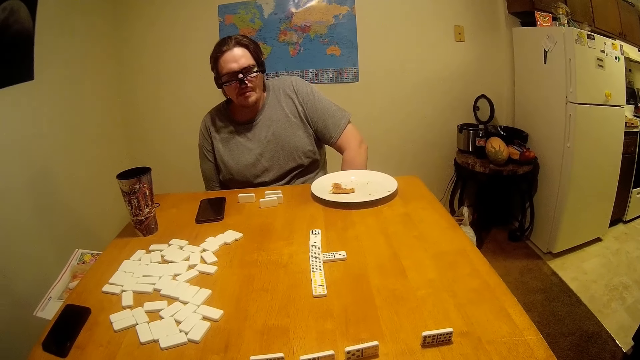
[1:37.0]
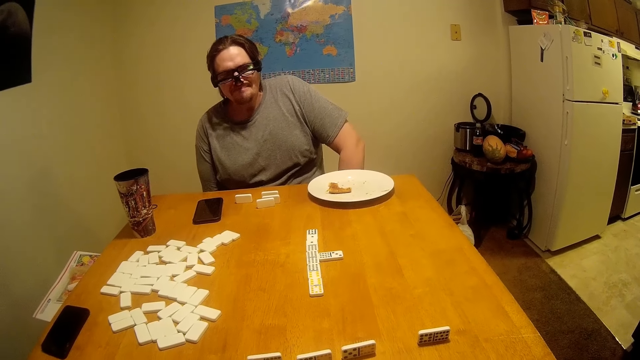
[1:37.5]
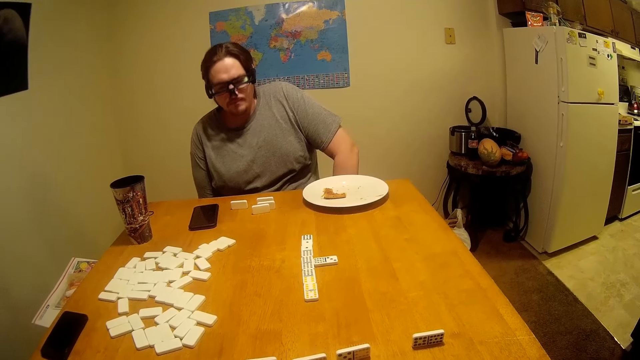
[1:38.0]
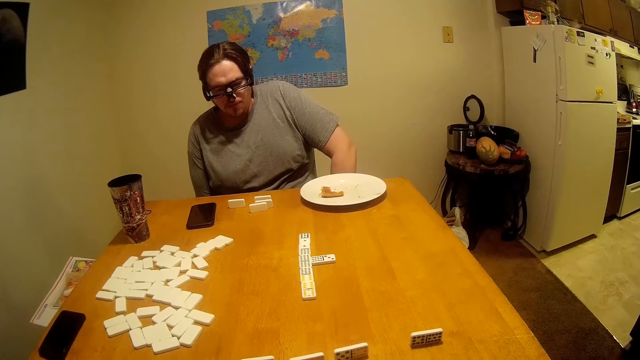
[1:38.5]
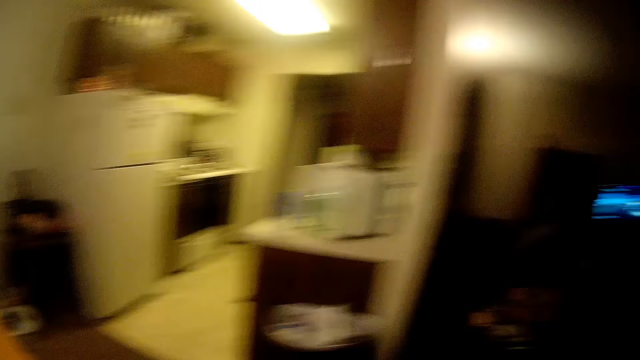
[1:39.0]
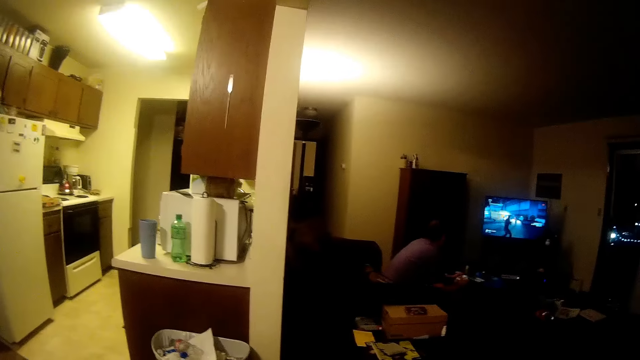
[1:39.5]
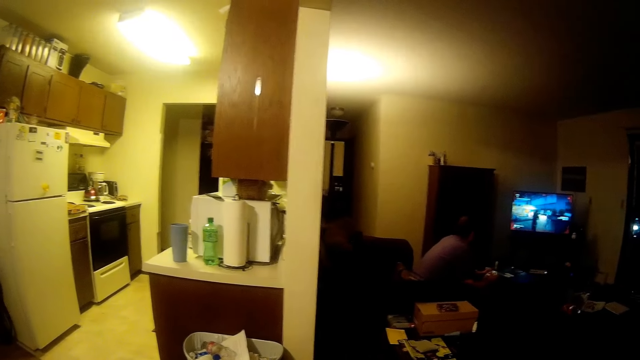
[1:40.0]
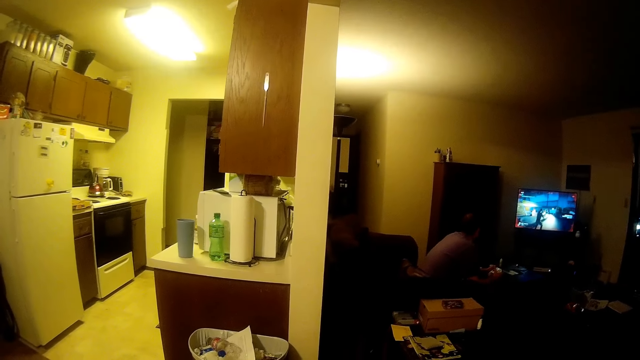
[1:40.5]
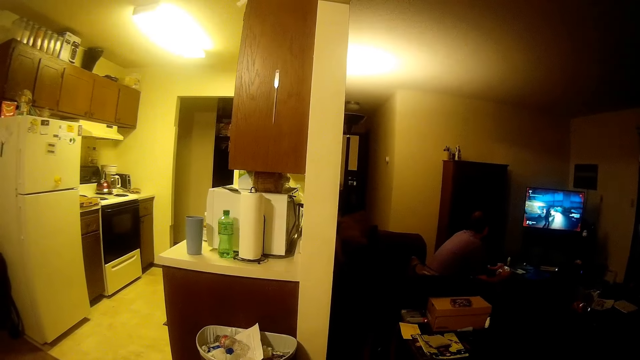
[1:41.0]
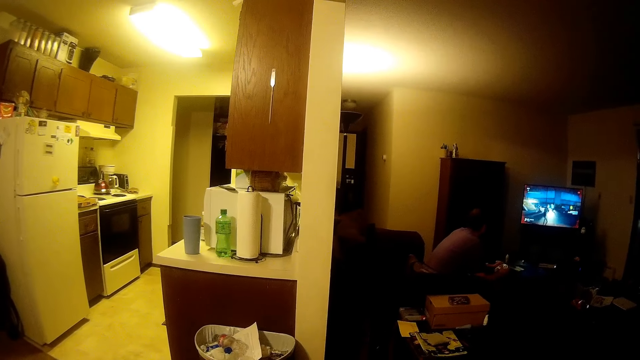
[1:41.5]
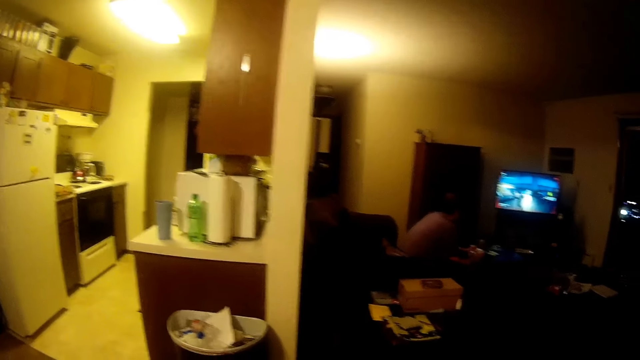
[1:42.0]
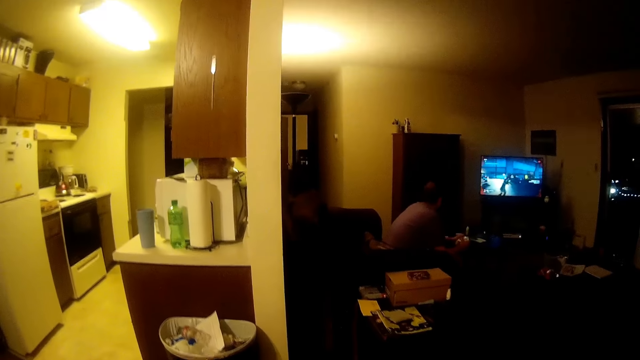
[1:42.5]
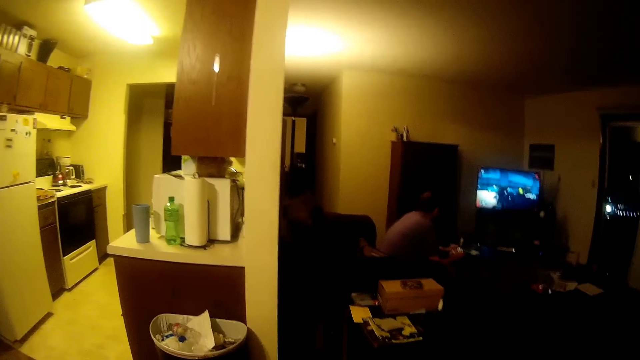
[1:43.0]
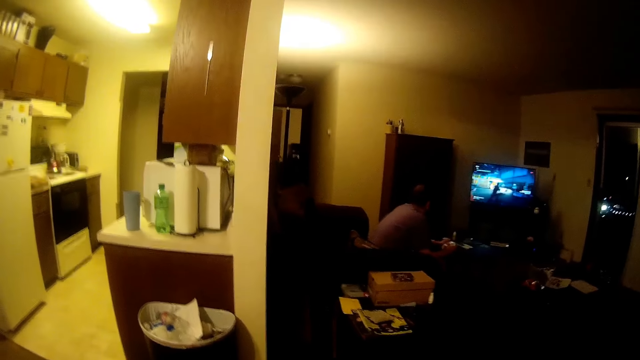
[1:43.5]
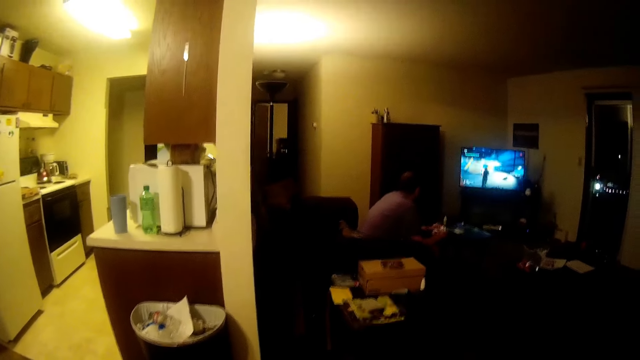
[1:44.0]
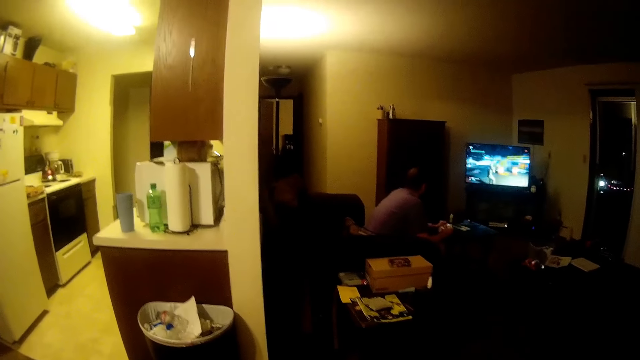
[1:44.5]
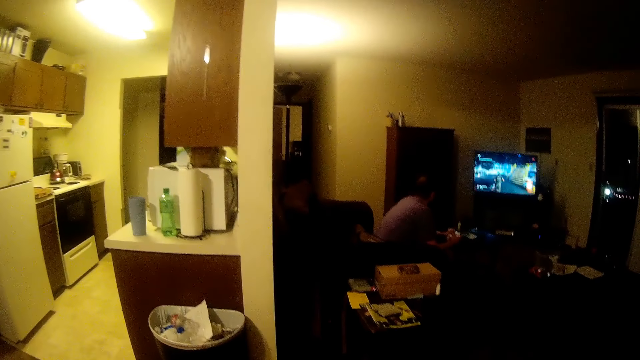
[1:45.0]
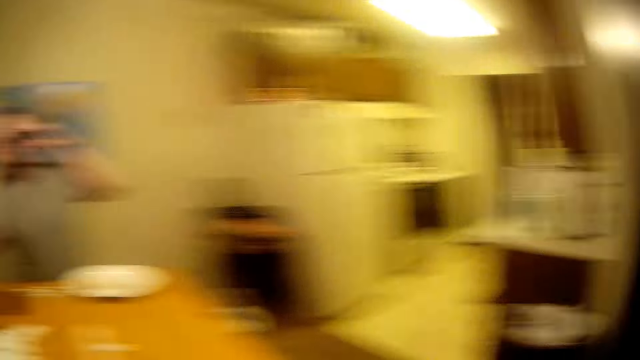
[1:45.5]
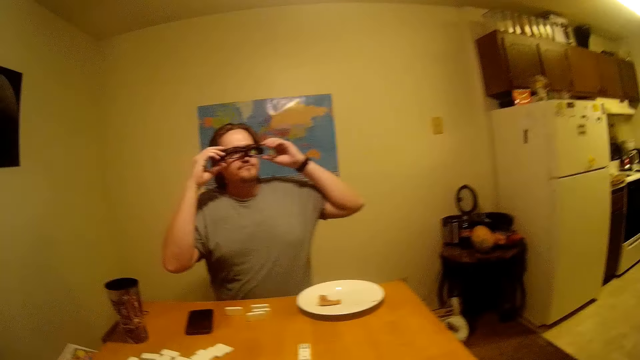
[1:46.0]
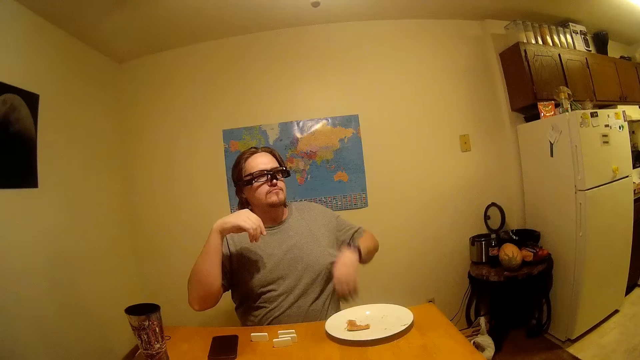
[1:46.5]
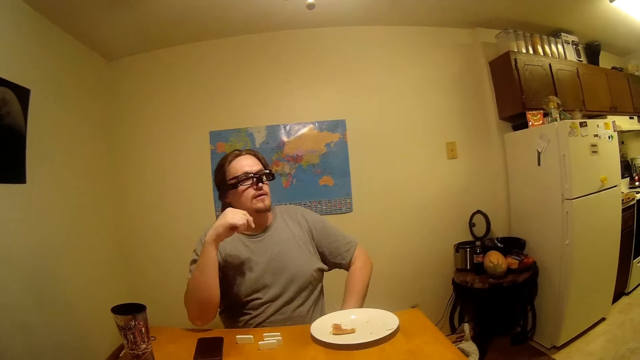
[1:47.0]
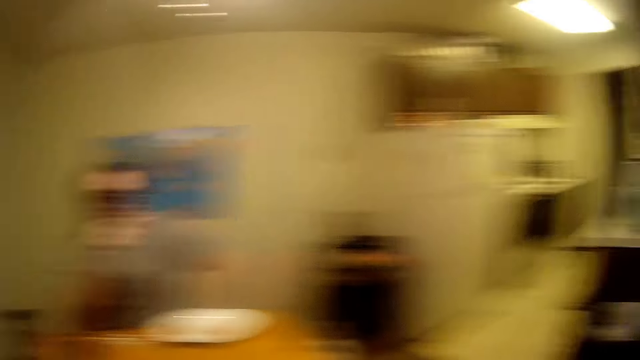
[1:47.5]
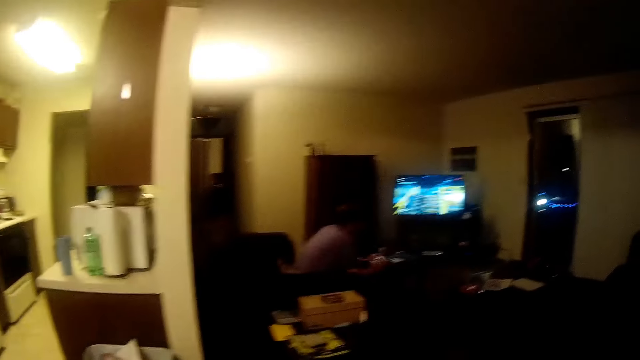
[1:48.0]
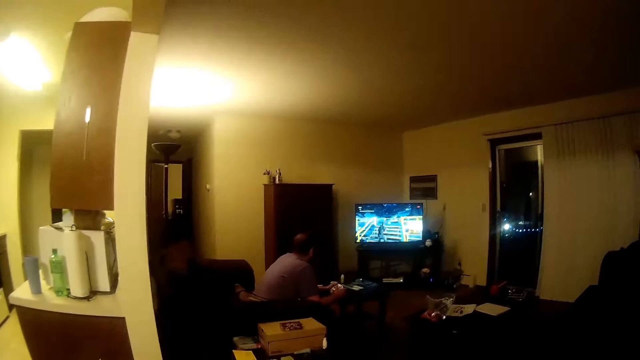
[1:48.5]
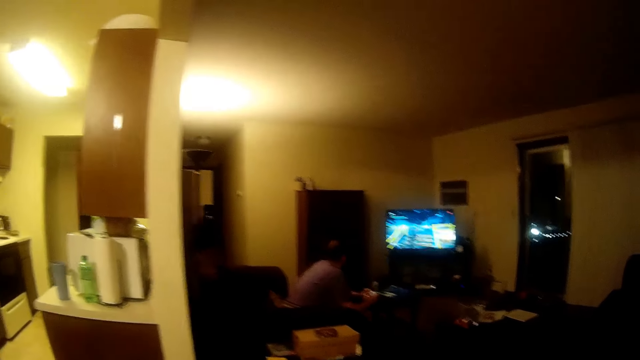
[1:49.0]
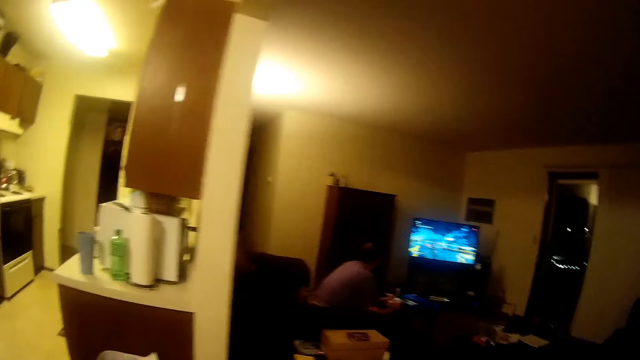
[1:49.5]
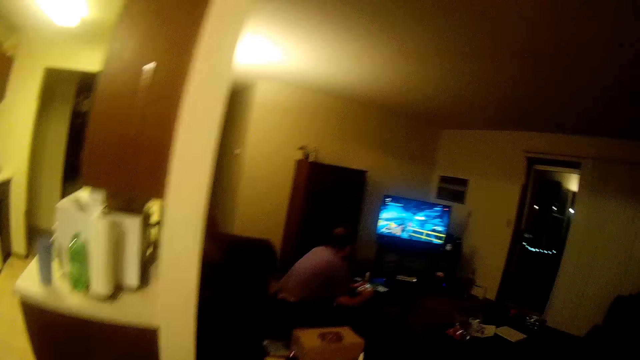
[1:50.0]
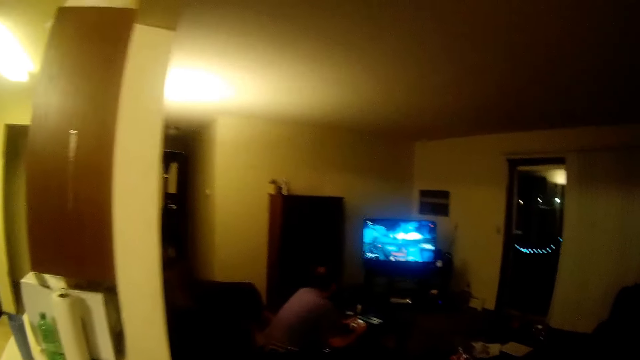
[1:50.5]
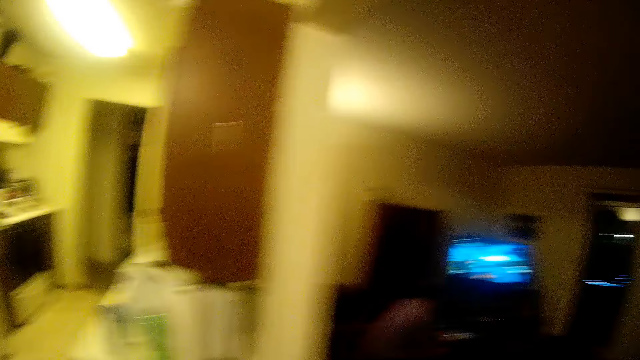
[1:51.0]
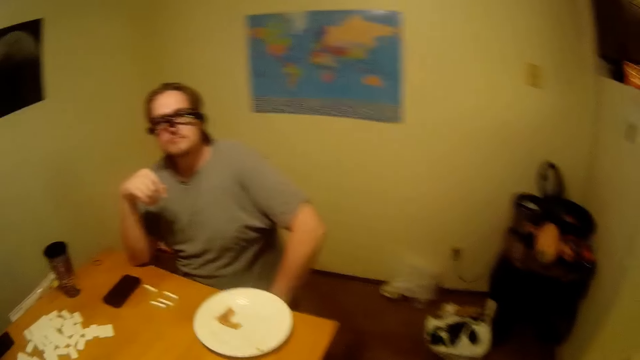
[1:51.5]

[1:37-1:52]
A man watches the television. Another man straightens his spectacles. He touches the spectacles, drops the hand and points finger. The first man watches the television. The camera wearer looks at the first man.

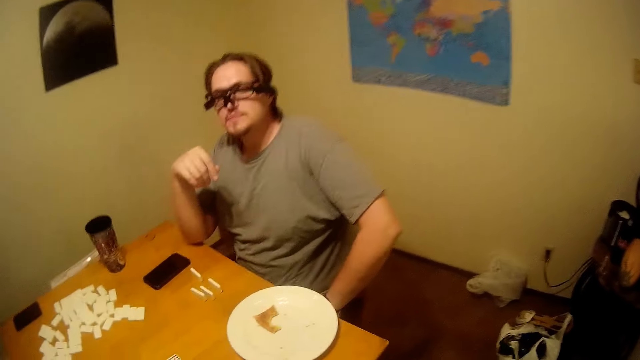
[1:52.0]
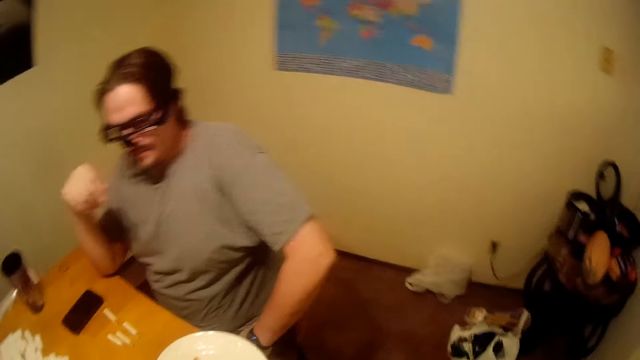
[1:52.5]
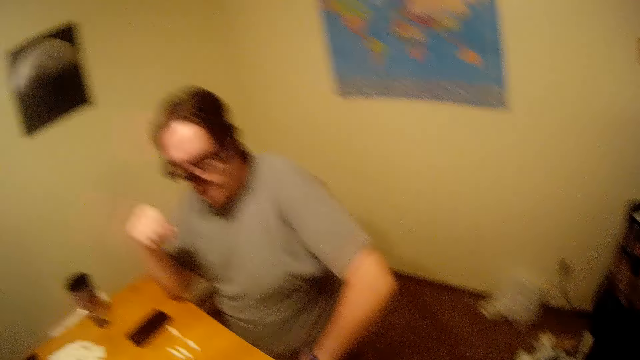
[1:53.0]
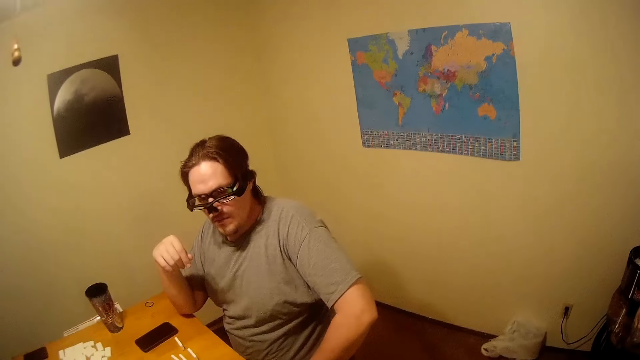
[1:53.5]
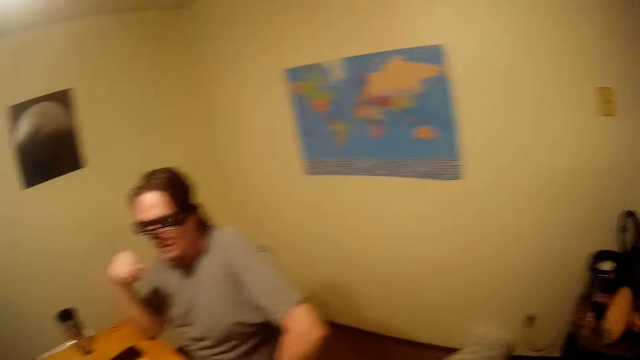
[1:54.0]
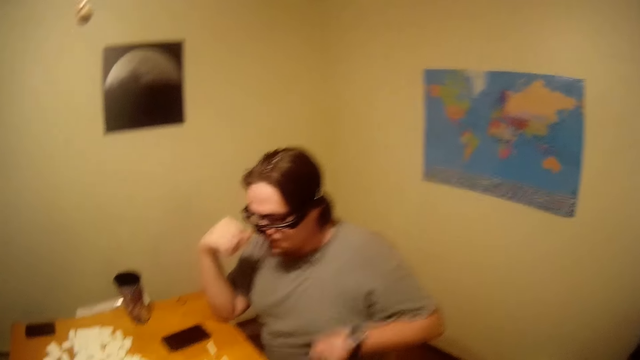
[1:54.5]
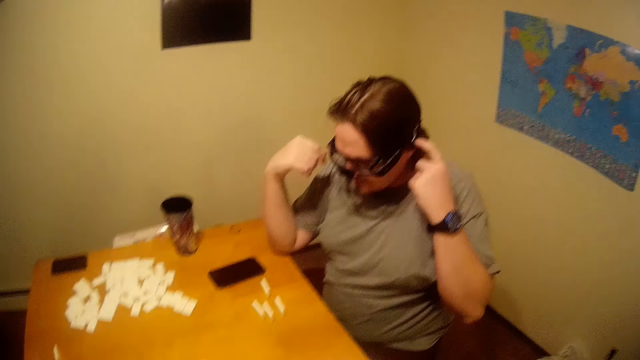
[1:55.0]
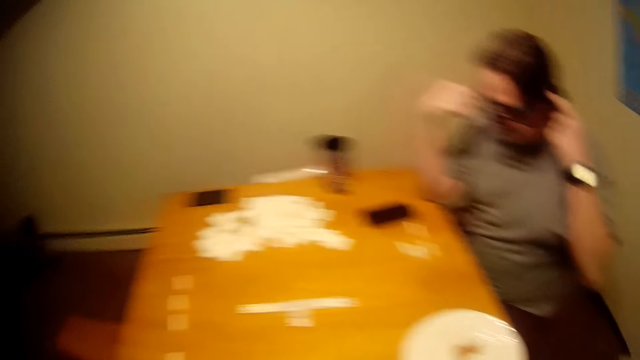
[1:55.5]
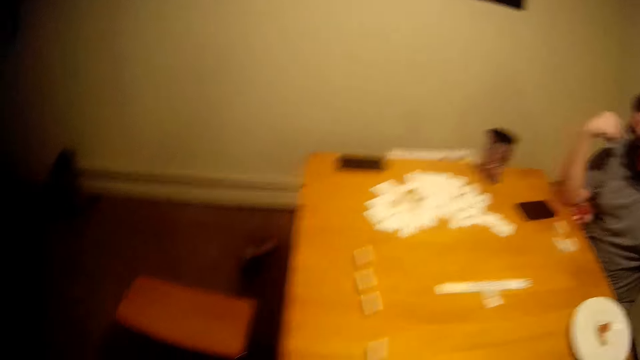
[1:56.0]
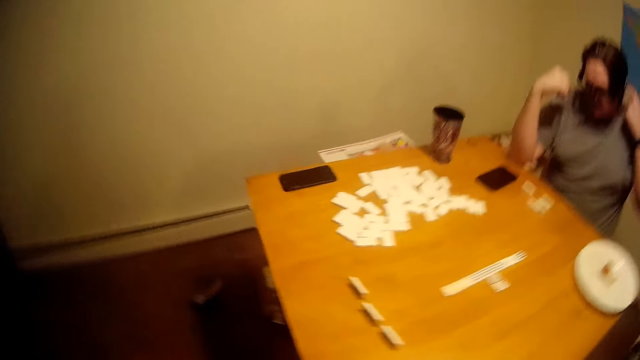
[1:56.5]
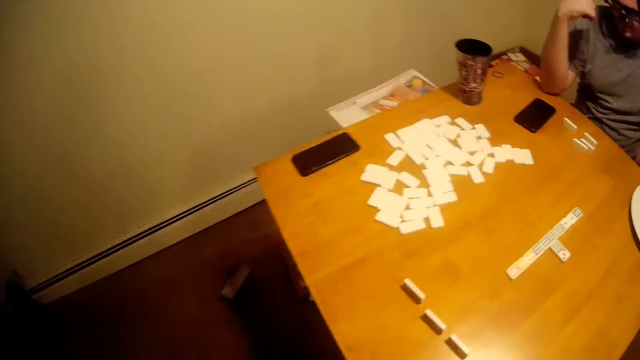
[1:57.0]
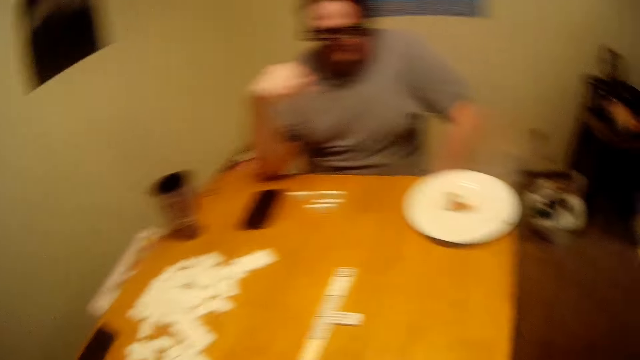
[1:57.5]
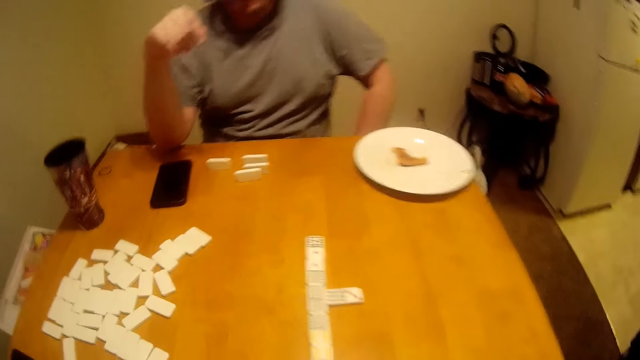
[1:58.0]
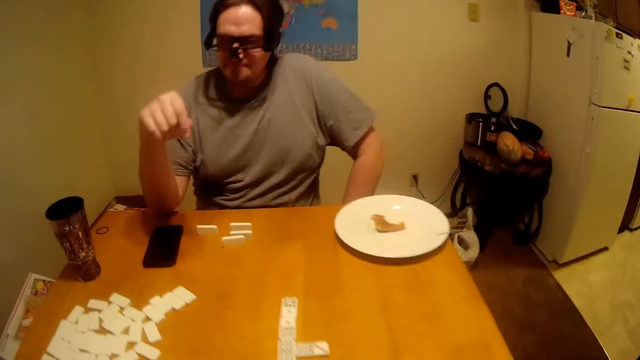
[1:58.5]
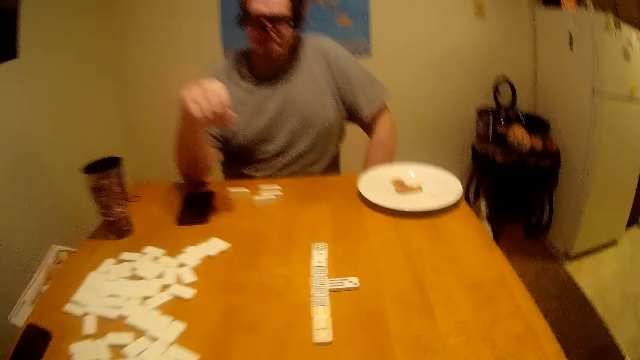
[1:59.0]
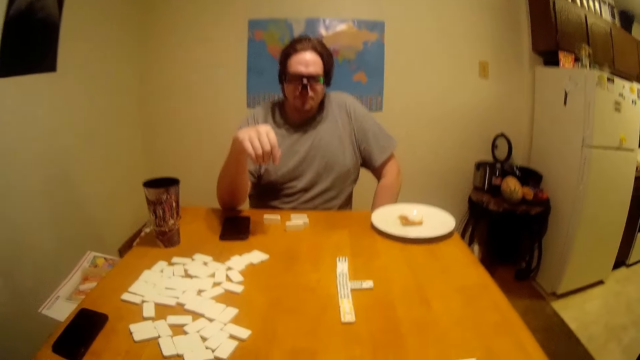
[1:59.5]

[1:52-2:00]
The camera wearer stands up. A man stares at the Ludo. He touches the spectacles. He itches his ear. He stares at the Ludo.
